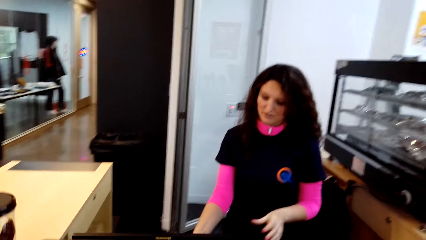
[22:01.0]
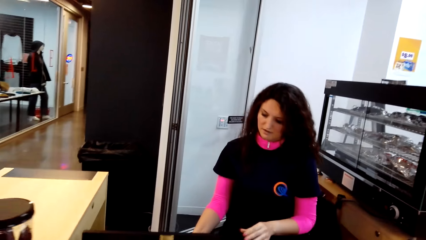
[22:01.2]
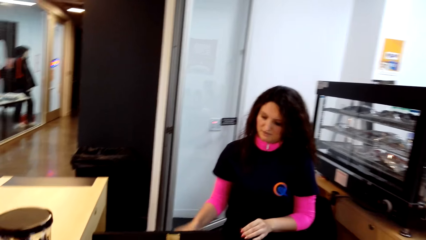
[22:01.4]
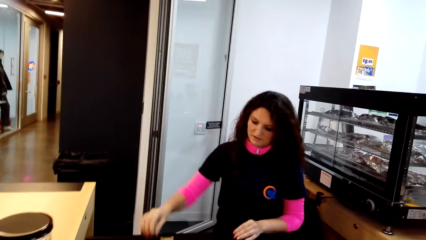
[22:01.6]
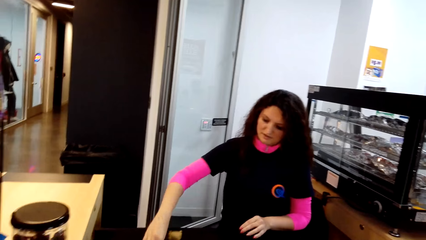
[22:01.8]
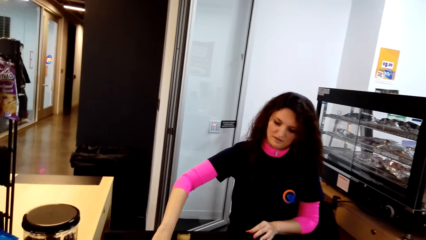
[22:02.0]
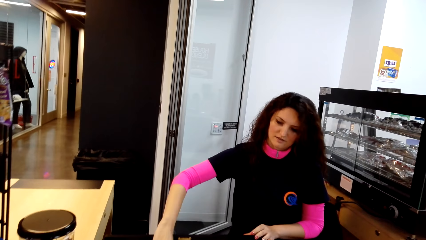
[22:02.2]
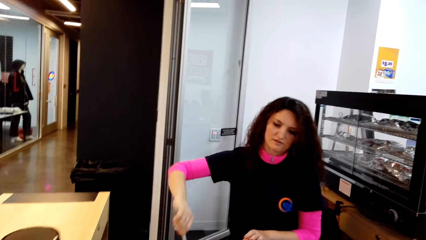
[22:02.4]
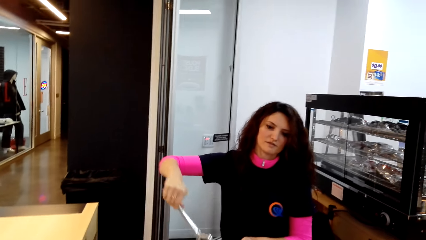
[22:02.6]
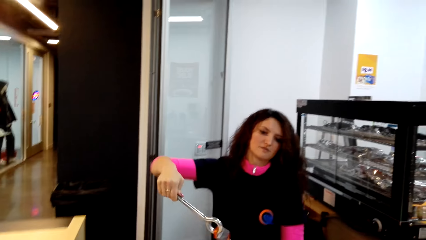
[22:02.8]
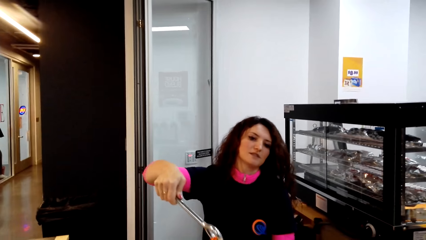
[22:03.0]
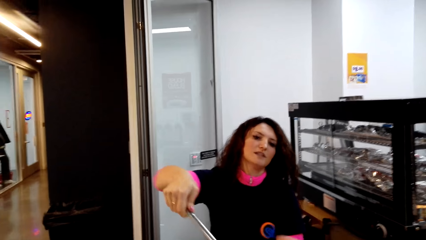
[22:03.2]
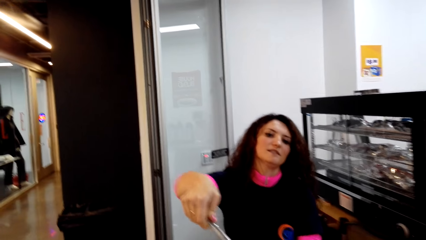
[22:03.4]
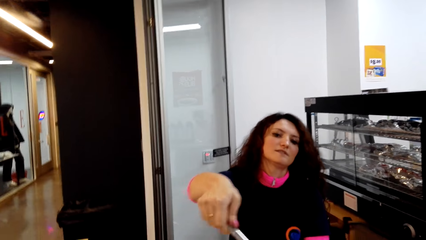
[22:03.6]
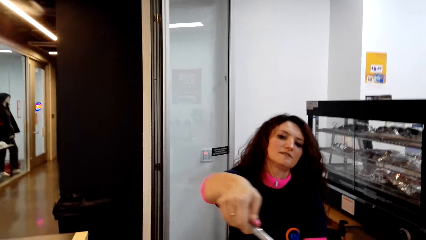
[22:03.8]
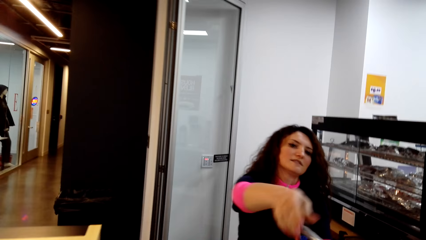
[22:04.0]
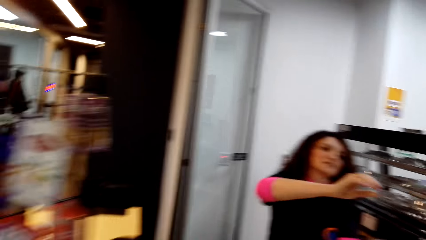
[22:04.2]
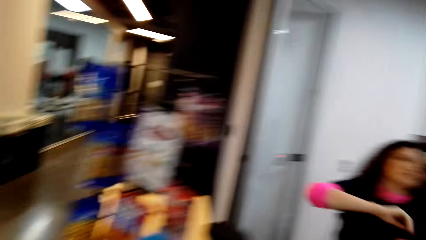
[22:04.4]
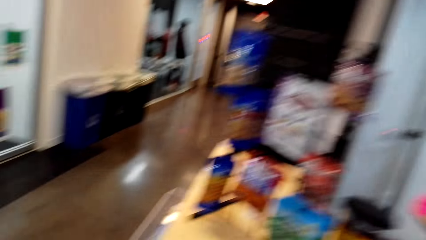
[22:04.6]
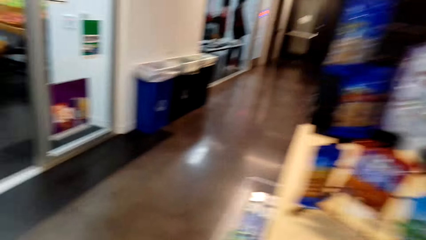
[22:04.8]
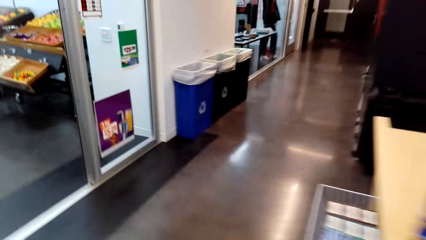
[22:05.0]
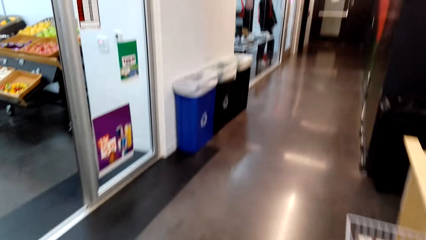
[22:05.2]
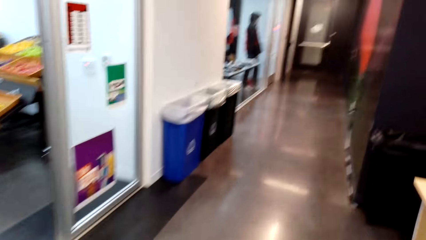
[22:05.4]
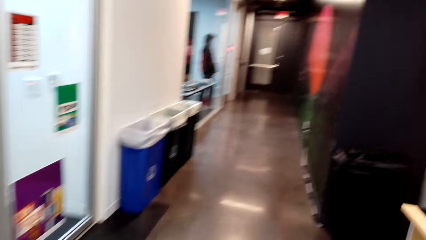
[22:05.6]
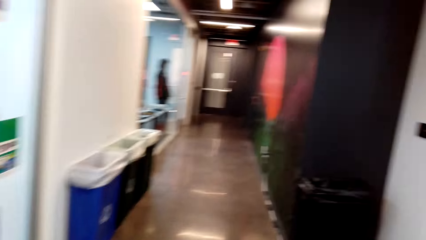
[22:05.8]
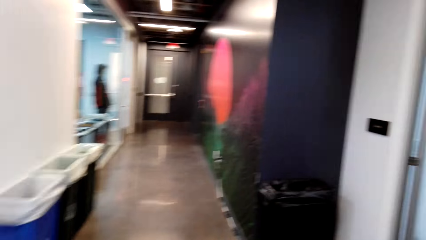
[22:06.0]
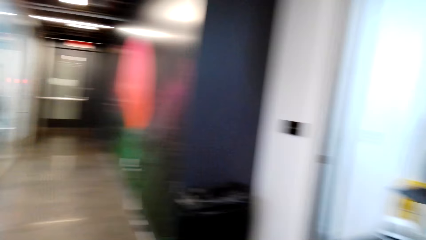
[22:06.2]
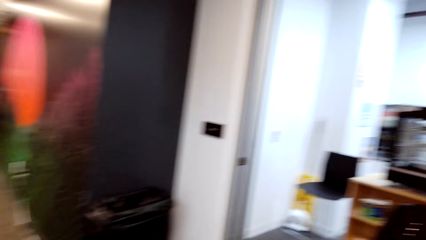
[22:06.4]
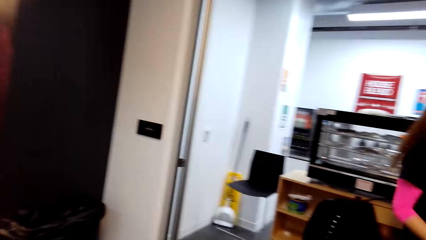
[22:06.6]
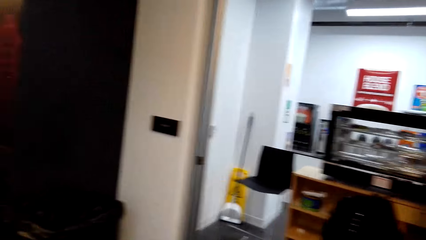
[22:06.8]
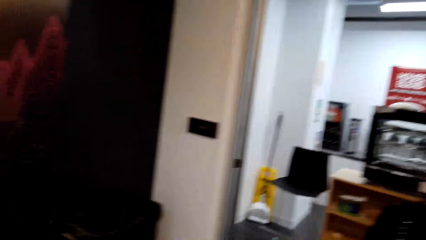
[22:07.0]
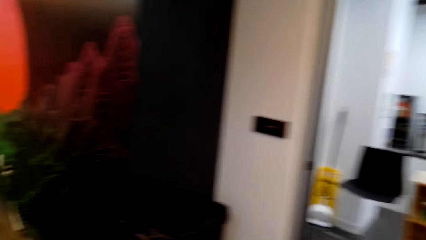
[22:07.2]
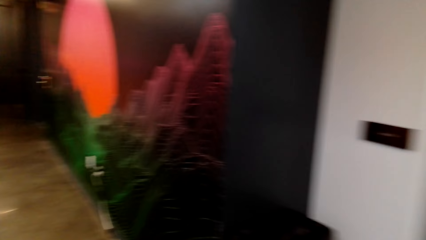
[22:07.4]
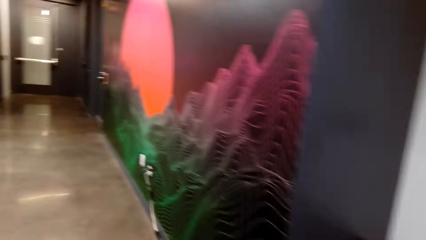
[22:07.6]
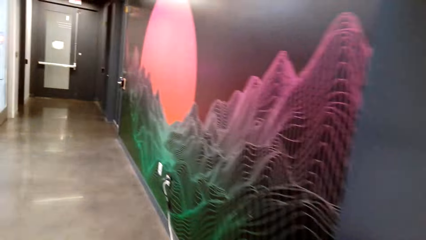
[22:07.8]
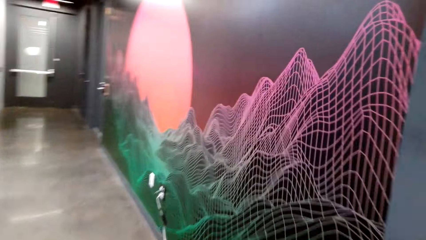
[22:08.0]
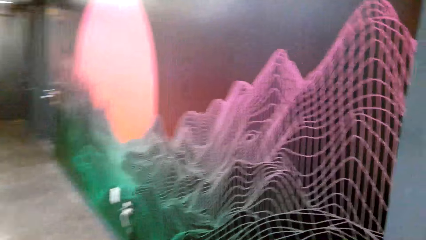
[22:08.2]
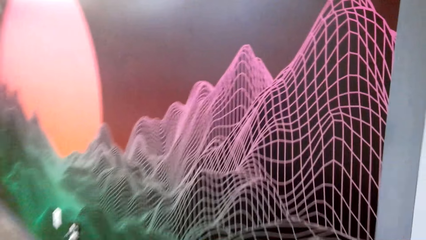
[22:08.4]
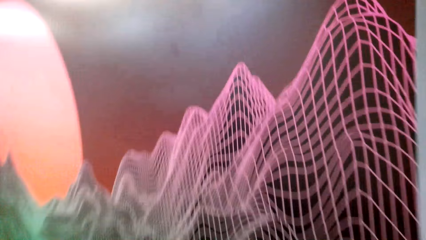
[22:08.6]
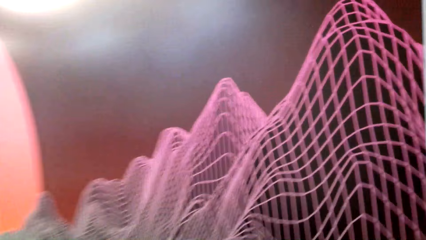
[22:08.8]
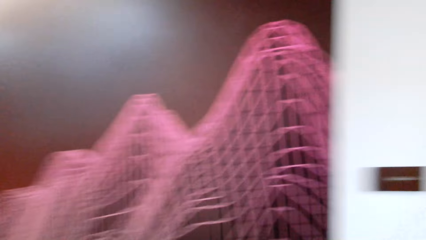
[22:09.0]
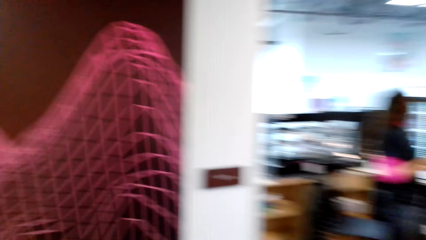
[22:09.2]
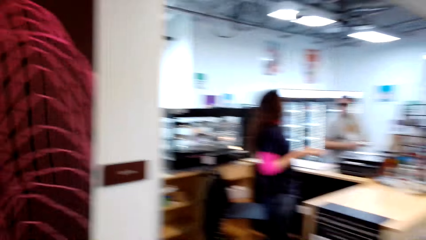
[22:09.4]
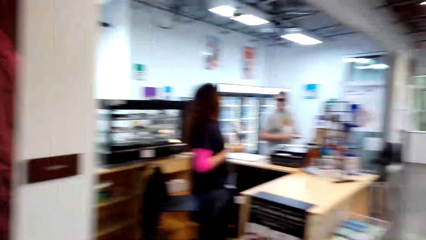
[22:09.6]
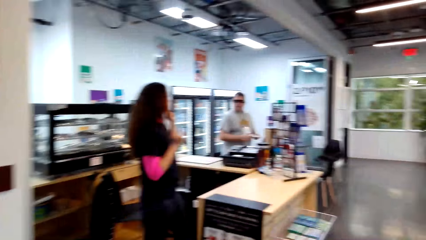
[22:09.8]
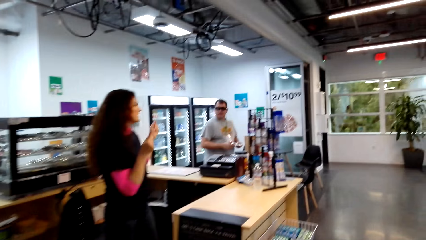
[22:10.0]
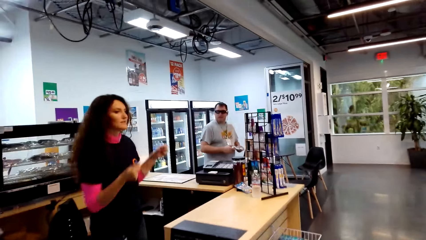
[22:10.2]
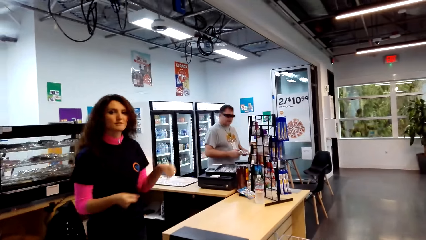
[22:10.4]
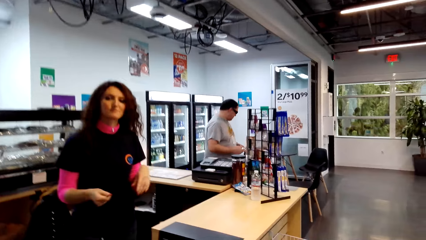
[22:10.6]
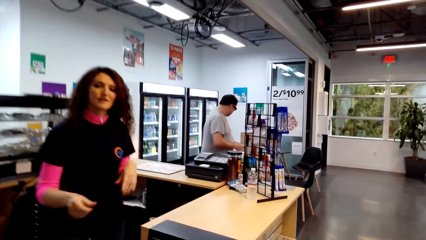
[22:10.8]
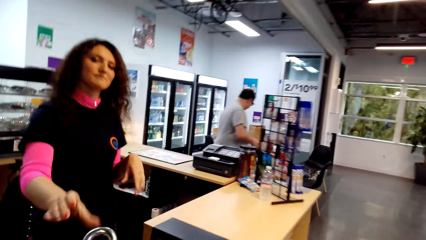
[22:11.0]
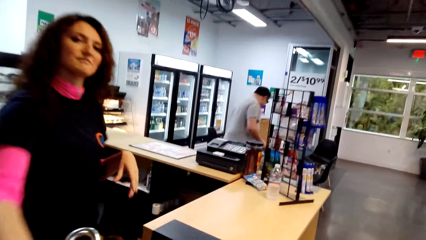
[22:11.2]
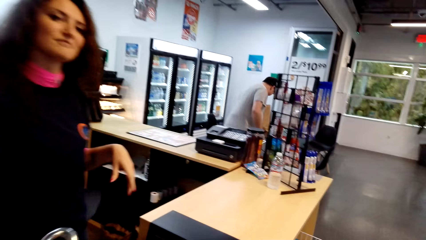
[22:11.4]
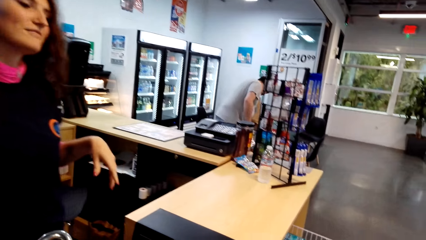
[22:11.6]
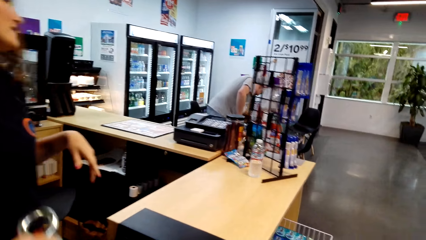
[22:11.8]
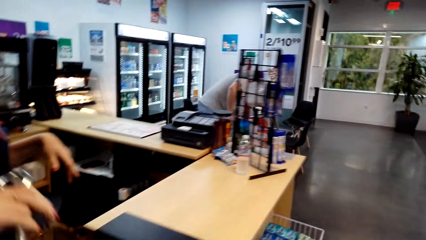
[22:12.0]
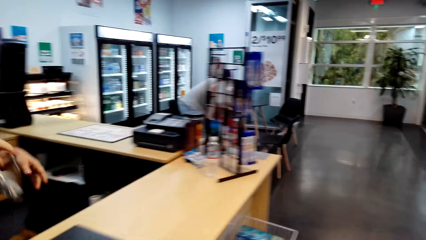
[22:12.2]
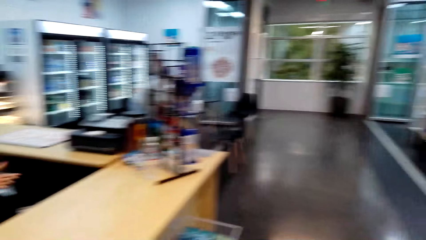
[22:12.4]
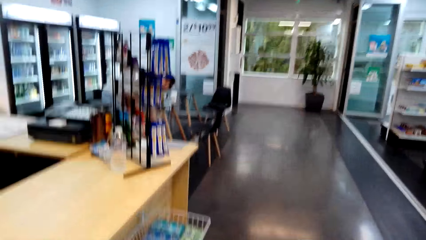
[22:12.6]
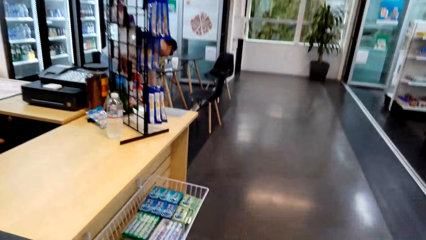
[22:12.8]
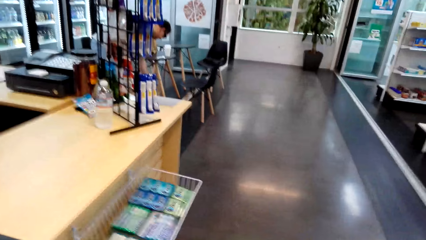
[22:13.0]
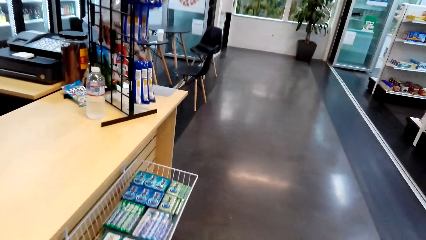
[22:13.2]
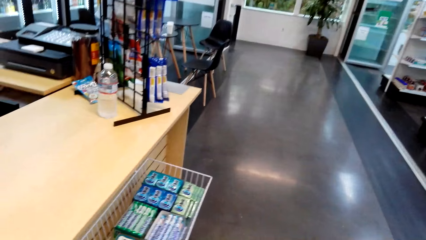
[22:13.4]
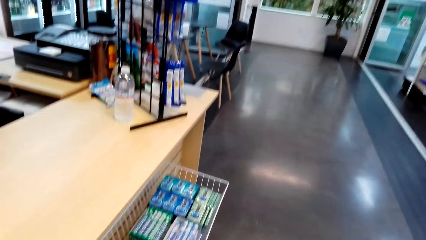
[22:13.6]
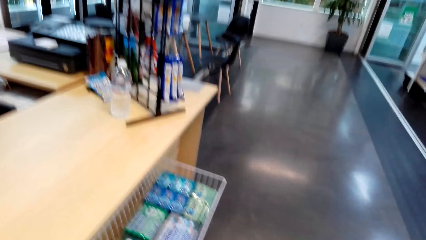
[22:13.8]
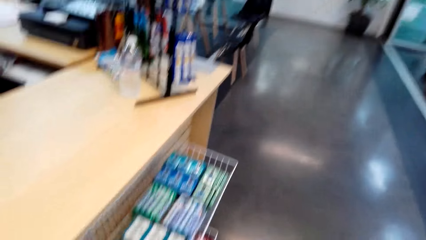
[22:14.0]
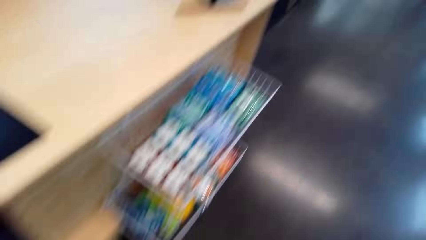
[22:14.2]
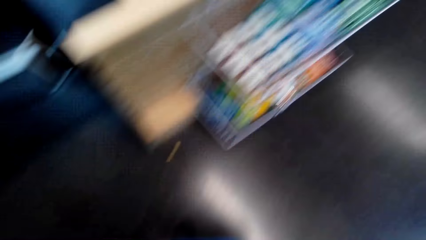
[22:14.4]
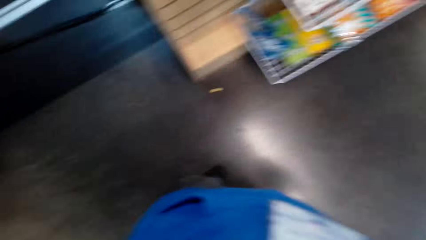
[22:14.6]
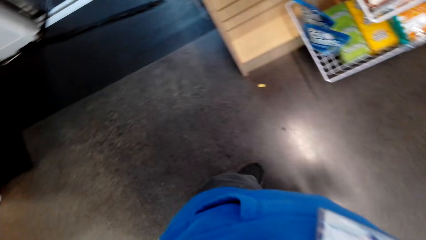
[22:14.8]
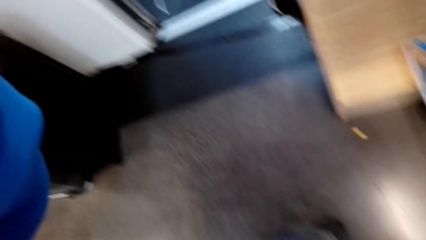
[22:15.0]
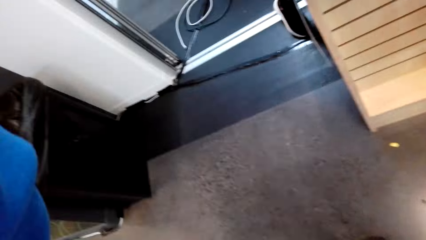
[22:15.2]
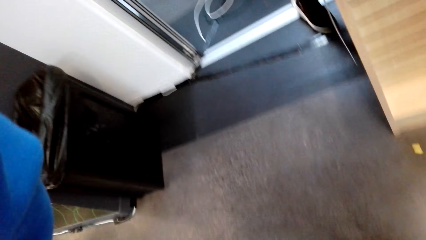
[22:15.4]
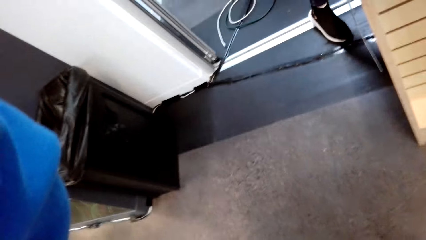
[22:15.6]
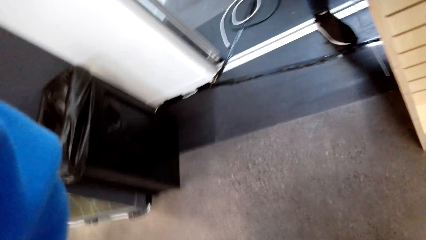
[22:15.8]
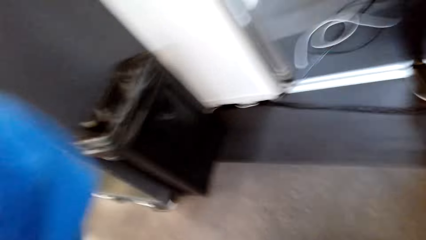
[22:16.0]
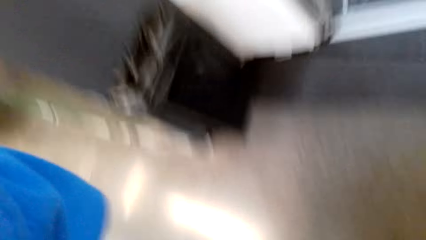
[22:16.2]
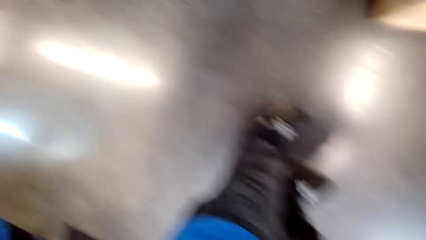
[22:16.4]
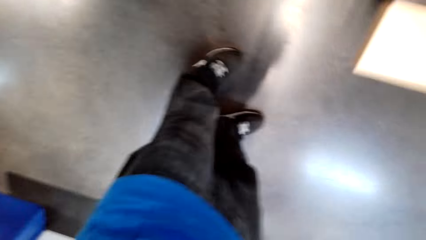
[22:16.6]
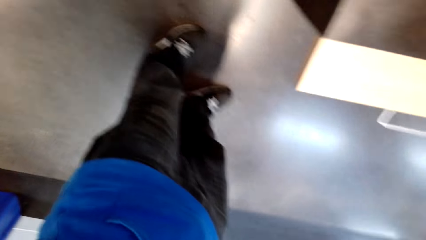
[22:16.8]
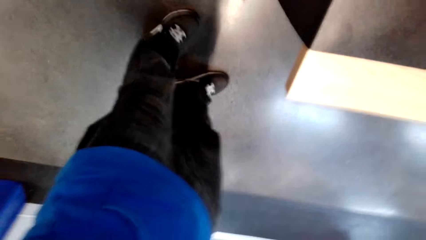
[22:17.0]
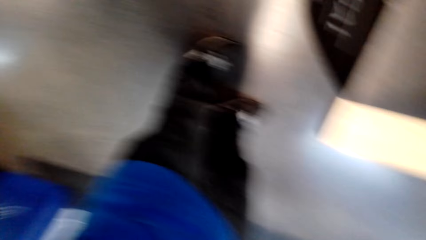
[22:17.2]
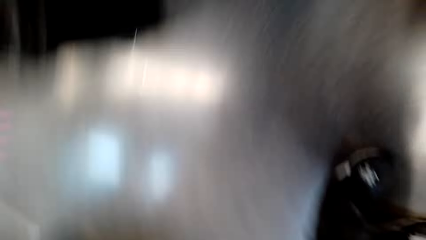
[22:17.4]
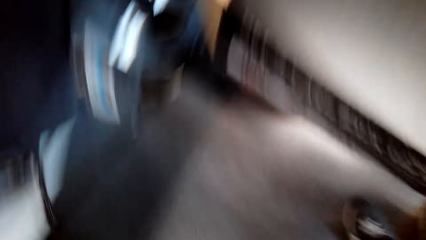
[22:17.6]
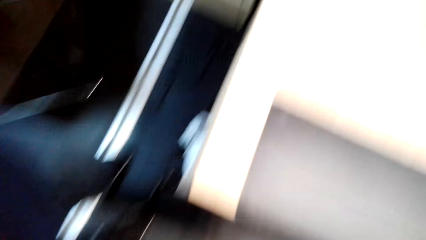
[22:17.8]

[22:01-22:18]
A woman gives the camera wearer the keys or opener. A person talks with the woman. The person talks with the woman again. The camera wearer walks on the floor. The woman talks with the person. The woman stands on the floor. The camera wearer walks on the floor. The woman picks up the opener. The camera wearer adjusts the camera.
